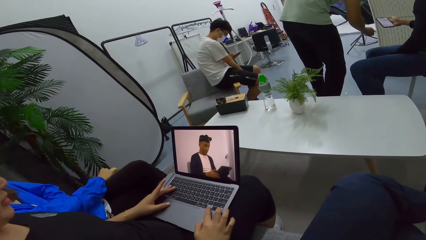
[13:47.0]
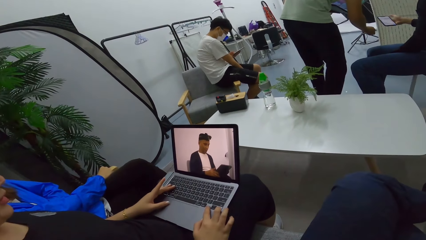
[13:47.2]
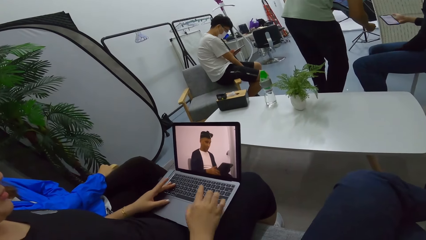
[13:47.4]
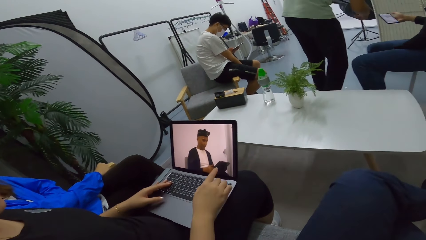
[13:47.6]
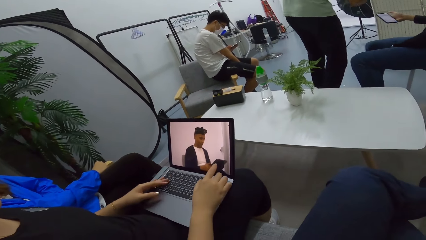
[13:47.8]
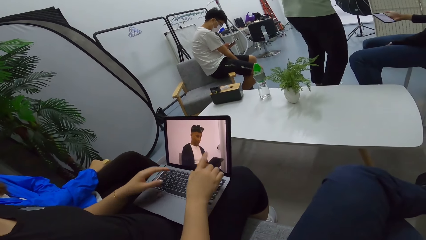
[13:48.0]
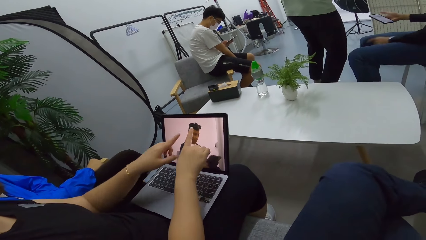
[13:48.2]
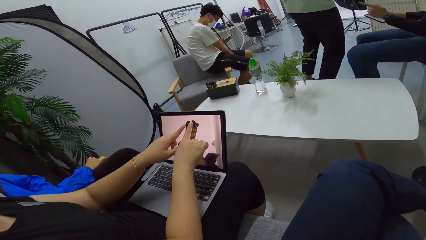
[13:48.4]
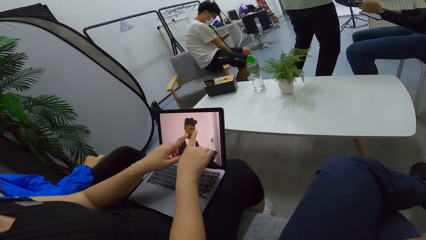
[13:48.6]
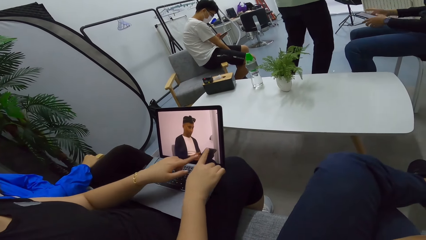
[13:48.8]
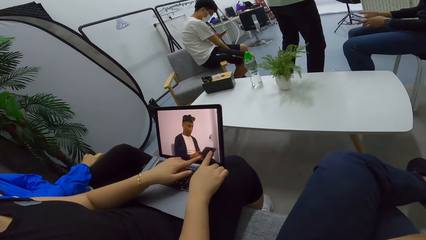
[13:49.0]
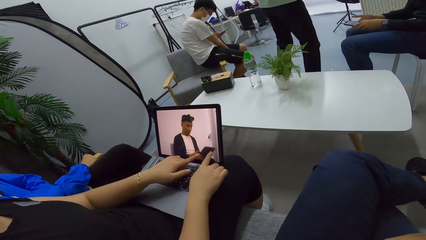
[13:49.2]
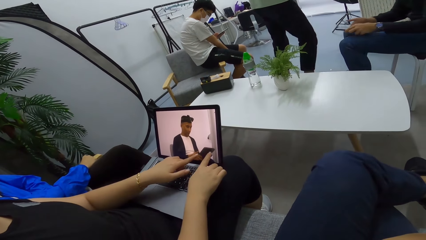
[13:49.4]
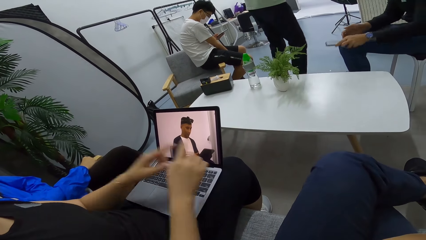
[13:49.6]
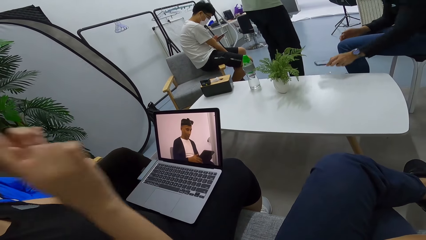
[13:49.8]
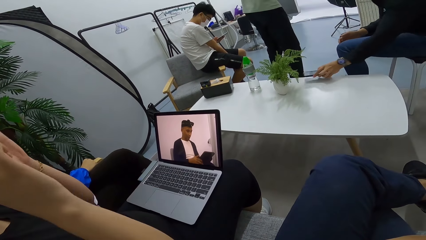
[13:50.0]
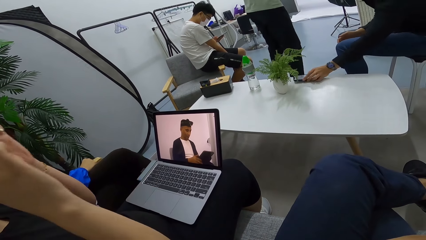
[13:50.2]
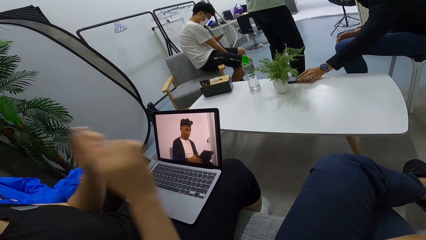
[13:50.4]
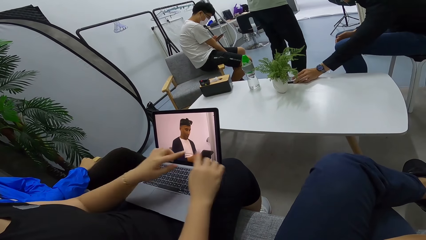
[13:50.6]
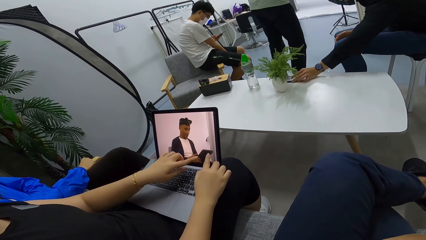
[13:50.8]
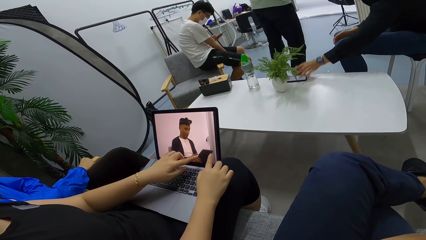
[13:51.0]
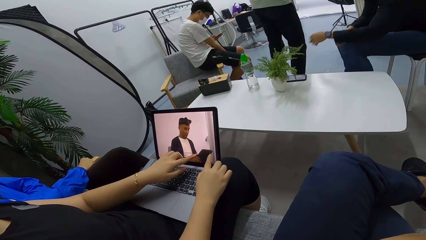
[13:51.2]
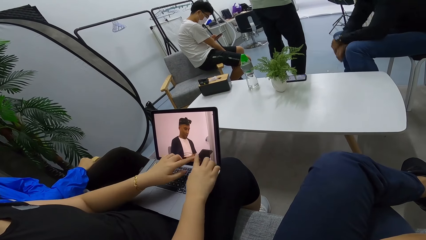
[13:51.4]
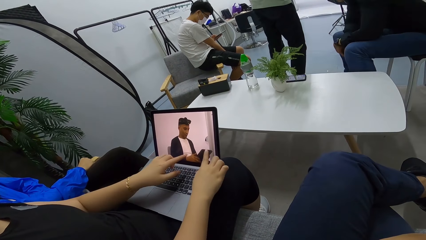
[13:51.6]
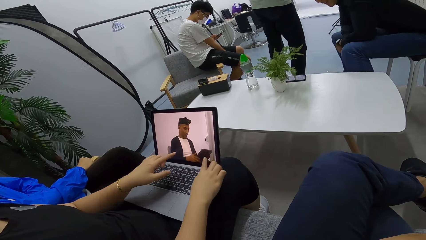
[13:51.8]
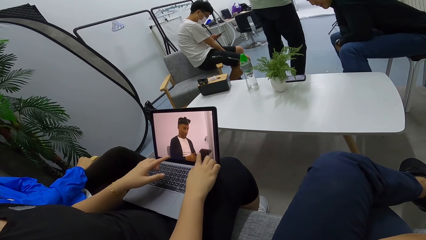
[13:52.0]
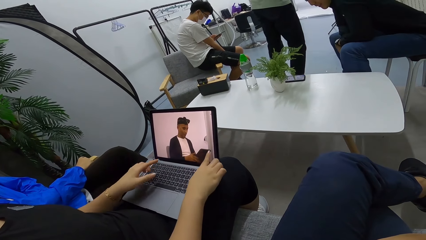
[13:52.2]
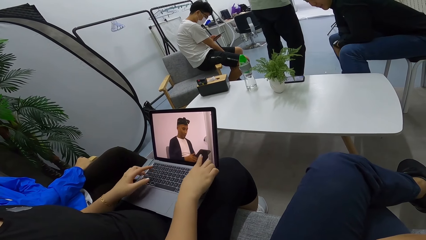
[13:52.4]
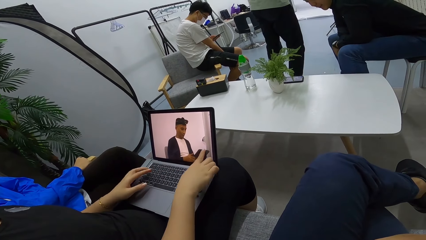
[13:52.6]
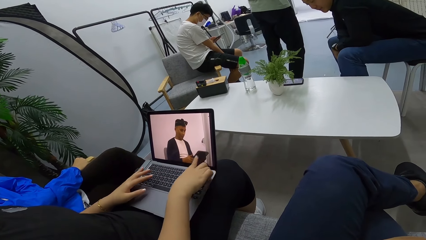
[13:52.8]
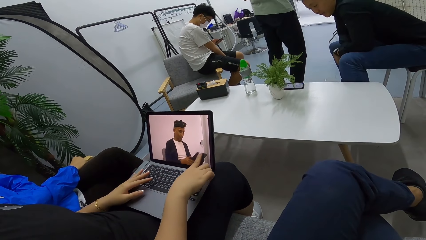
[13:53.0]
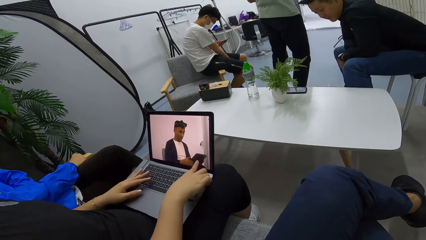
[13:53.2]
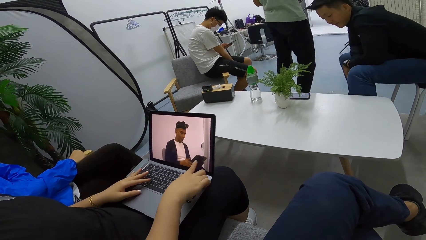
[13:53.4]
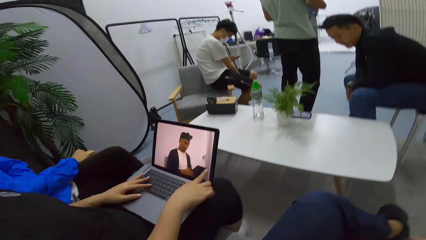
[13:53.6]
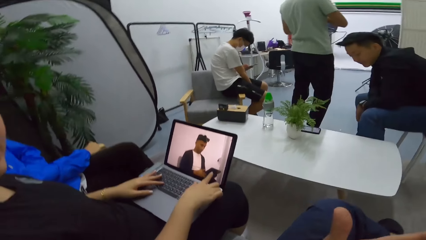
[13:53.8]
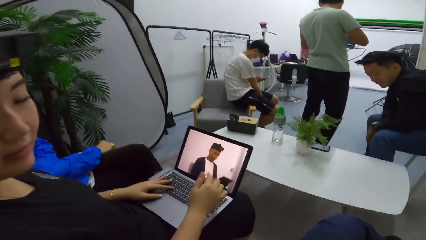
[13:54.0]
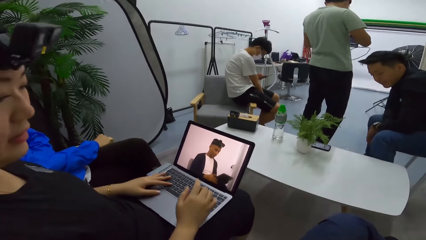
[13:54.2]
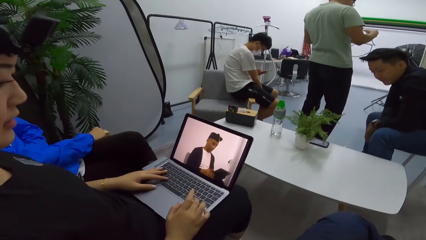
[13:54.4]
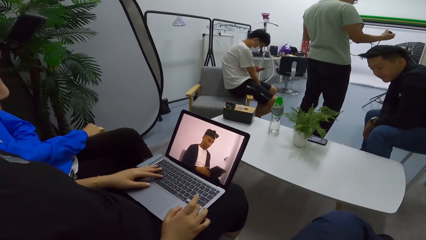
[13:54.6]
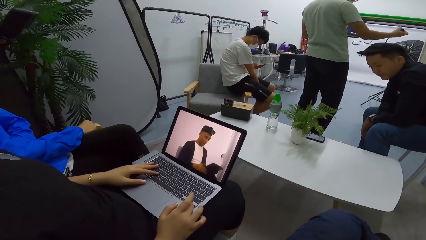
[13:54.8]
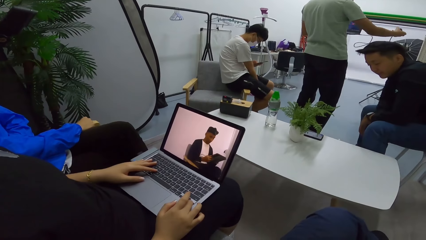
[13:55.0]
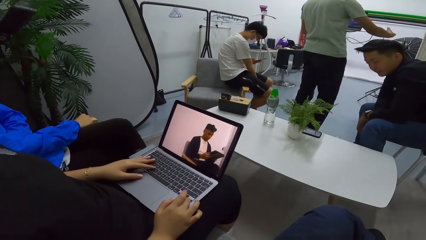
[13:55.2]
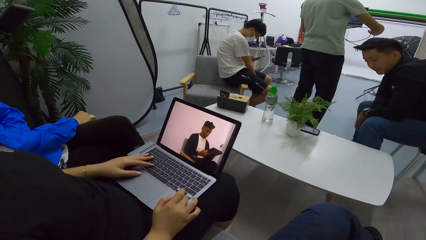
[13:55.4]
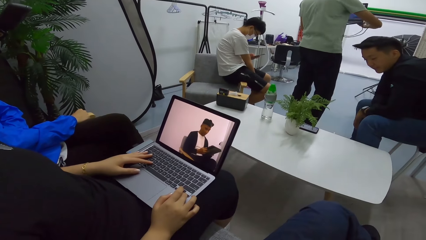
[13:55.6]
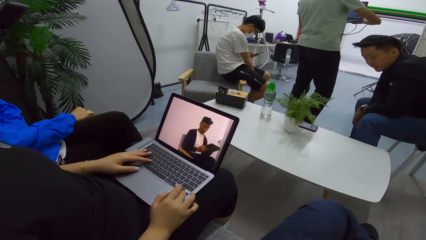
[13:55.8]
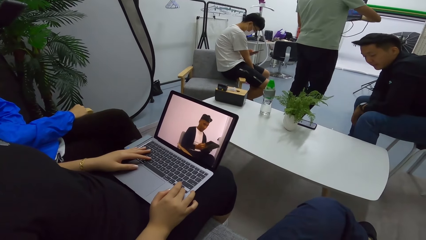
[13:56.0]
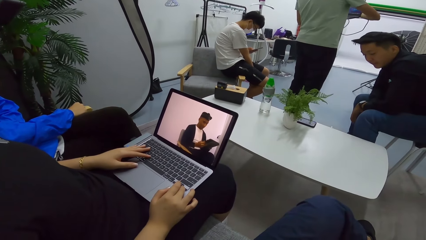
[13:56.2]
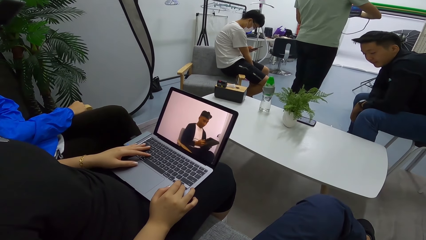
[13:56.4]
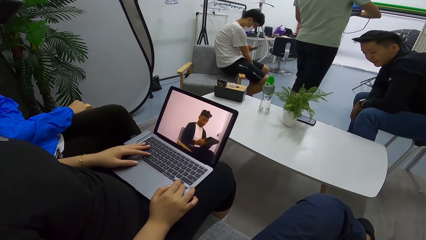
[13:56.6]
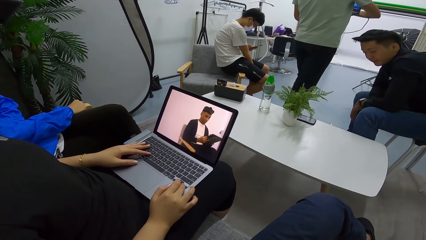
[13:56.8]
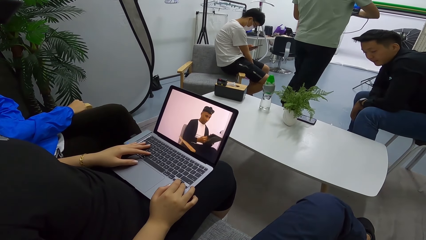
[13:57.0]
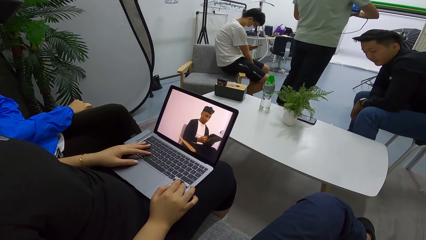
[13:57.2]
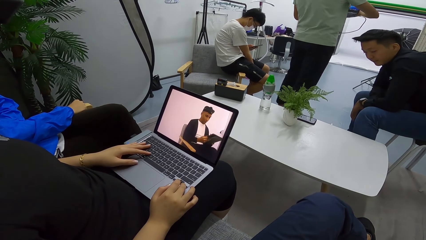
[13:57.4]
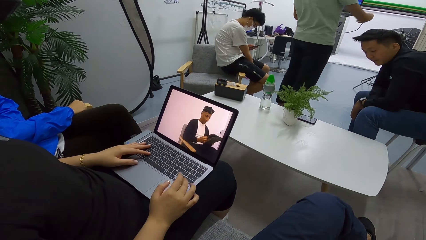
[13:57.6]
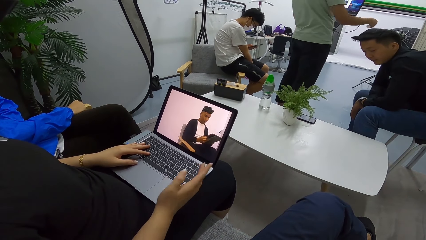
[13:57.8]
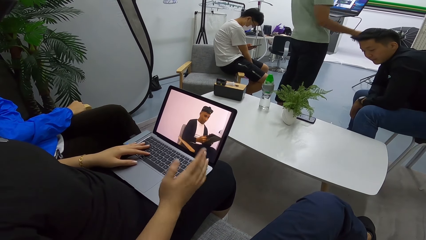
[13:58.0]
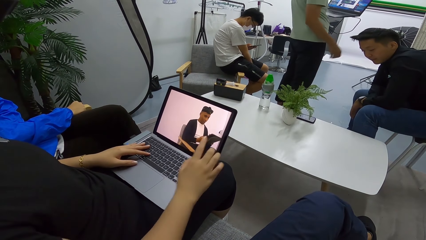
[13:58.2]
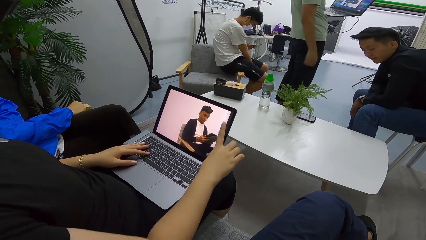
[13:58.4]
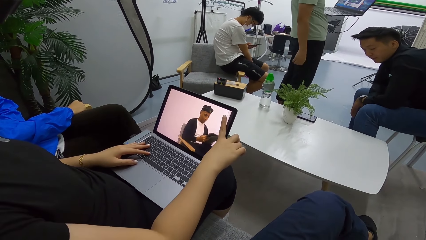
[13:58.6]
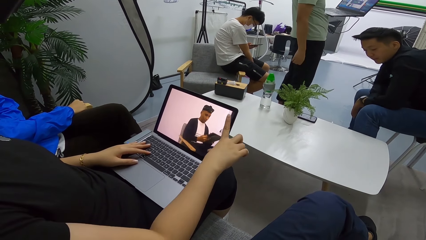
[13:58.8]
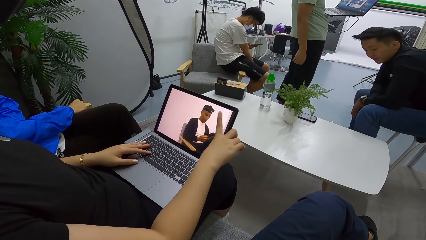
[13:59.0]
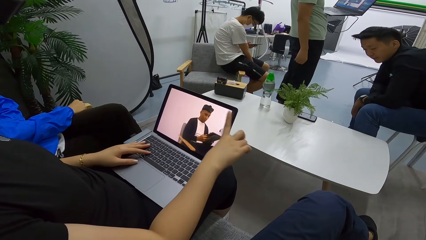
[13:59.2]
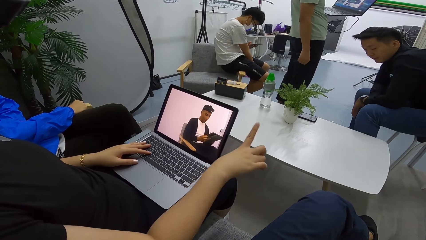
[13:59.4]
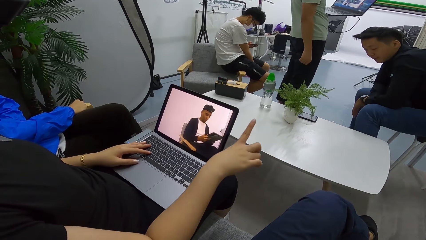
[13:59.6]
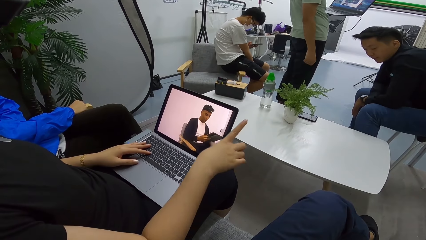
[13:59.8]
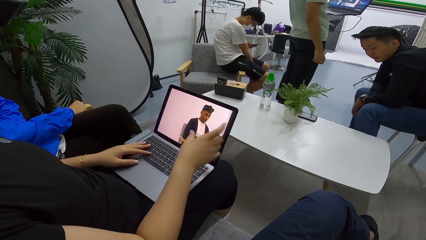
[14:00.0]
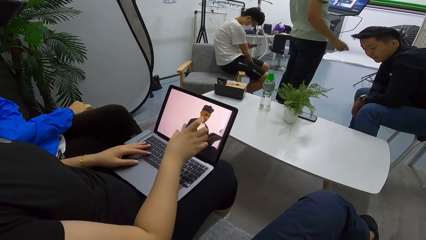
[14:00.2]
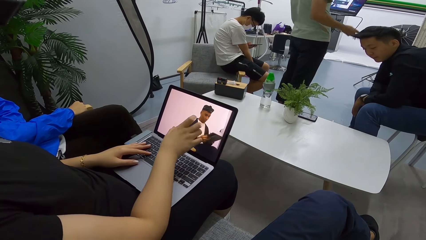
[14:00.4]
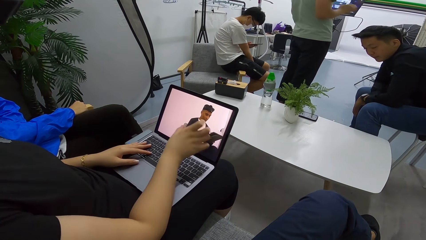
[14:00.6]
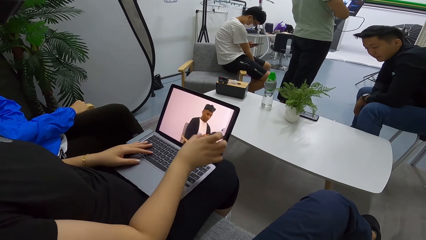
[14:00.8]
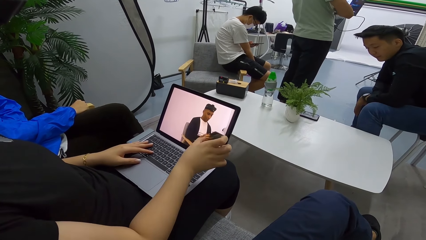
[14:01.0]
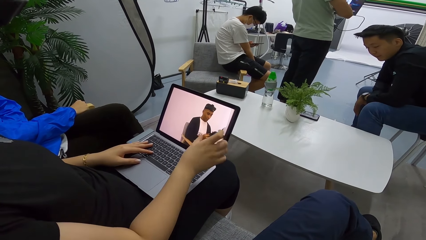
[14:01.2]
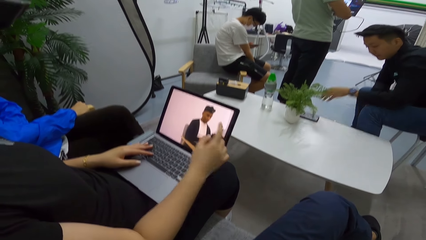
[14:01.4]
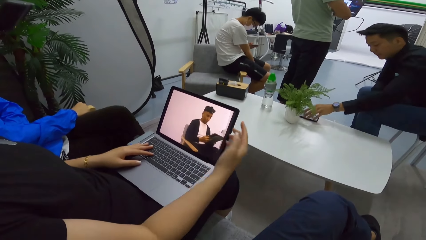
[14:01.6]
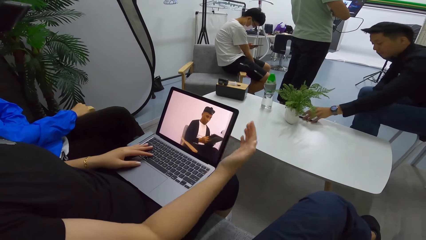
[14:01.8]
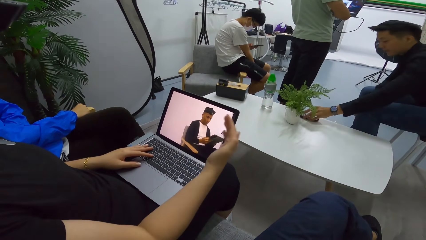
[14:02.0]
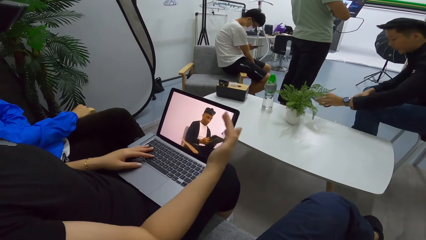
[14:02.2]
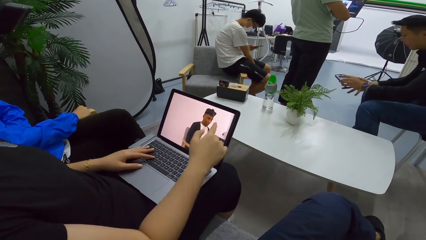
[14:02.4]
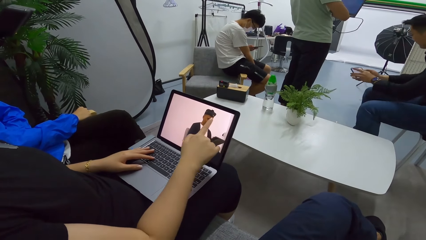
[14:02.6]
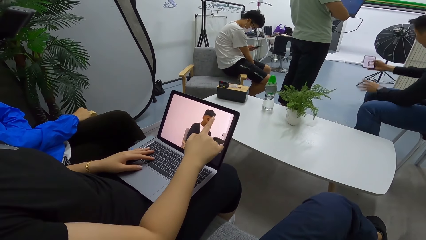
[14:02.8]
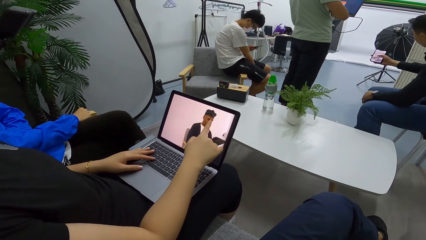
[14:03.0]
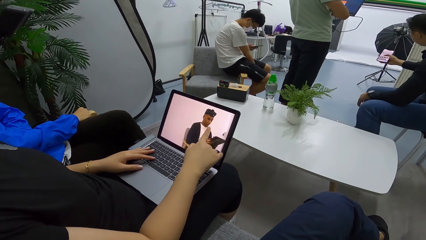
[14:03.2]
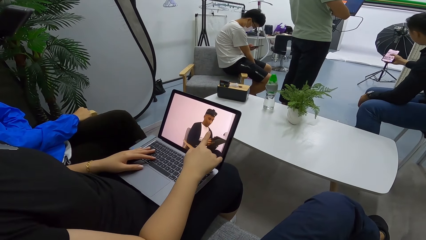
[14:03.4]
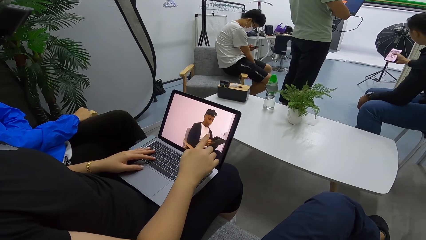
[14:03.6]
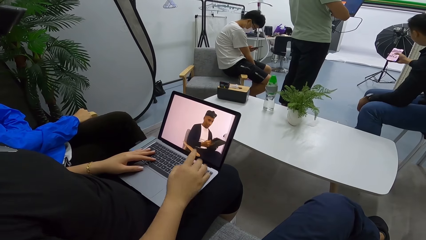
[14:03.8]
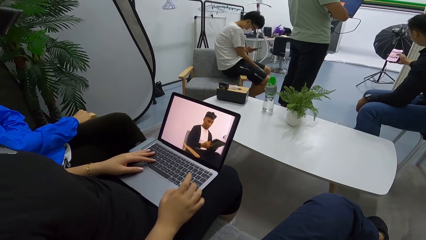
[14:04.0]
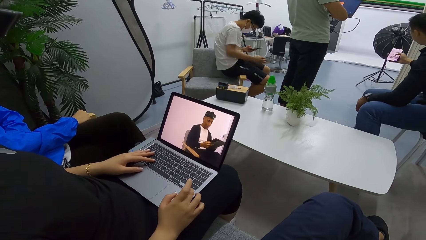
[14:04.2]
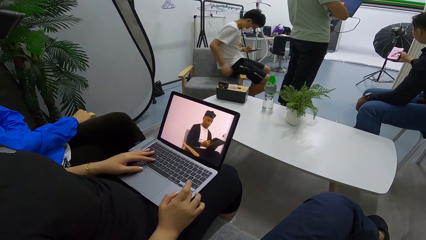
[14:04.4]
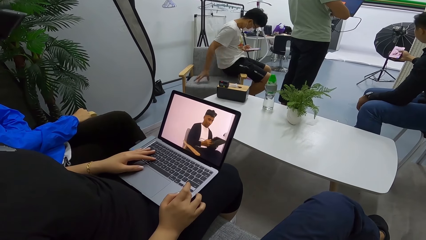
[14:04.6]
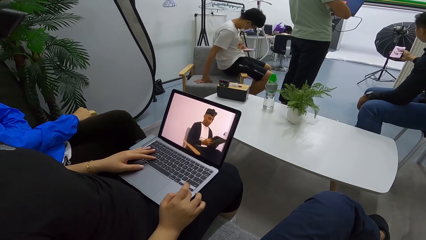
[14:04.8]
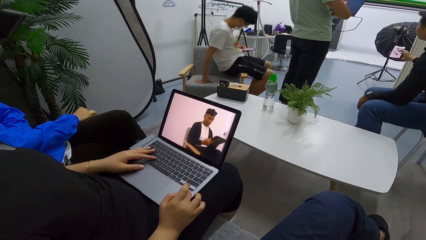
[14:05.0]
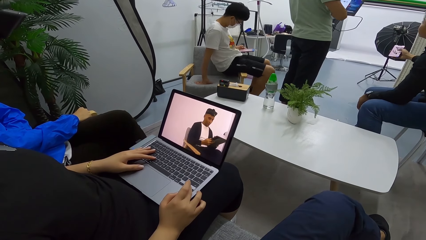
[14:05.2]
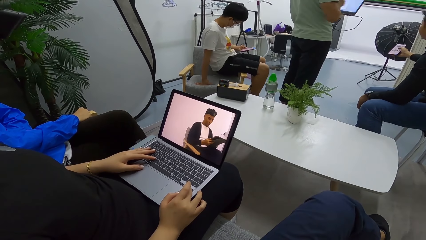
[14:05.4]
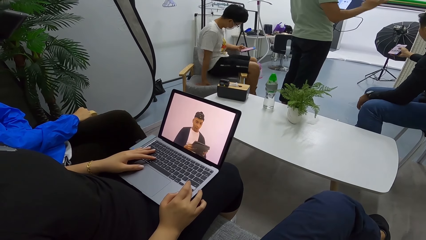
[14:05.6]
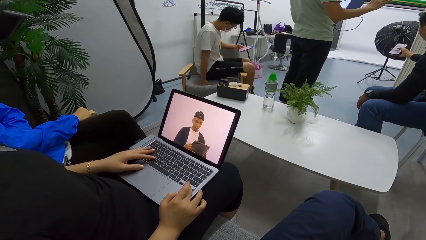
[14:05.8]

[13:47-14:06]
The camera wearer talks to a woman. The woman points at the laptop screen and operates the laptop.
